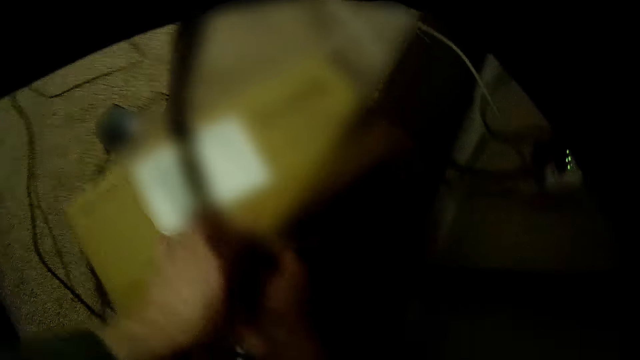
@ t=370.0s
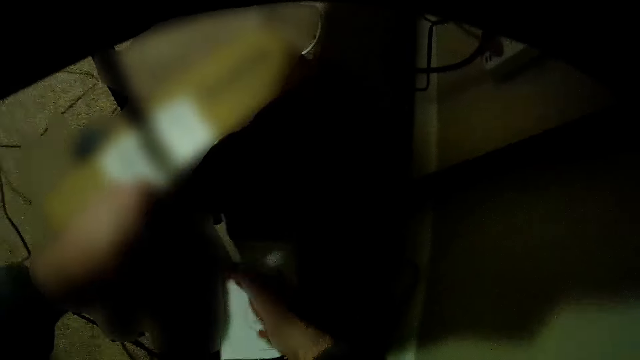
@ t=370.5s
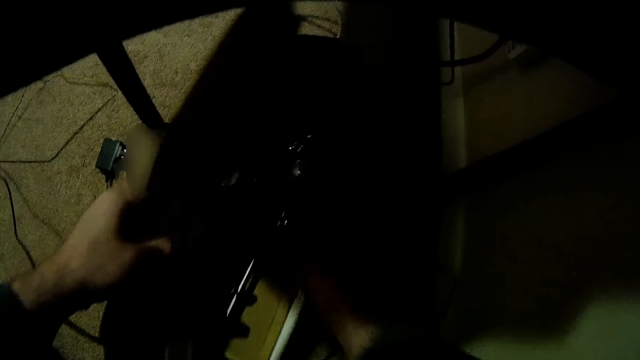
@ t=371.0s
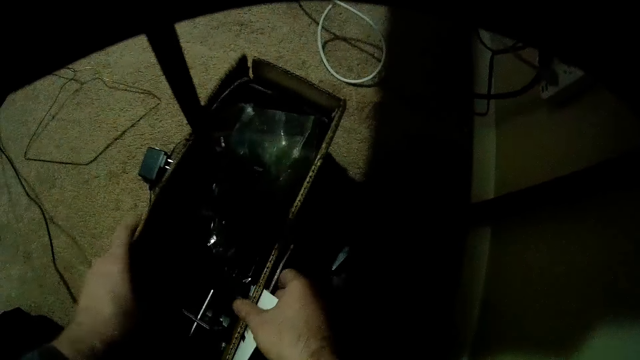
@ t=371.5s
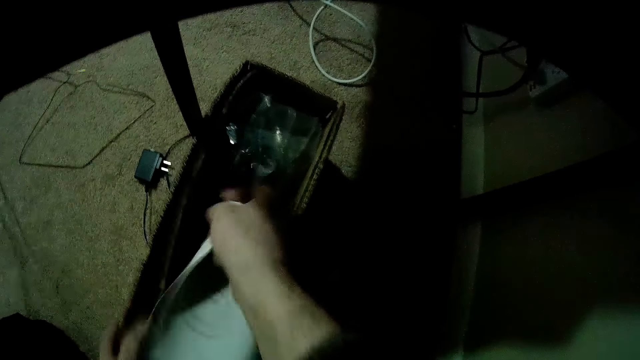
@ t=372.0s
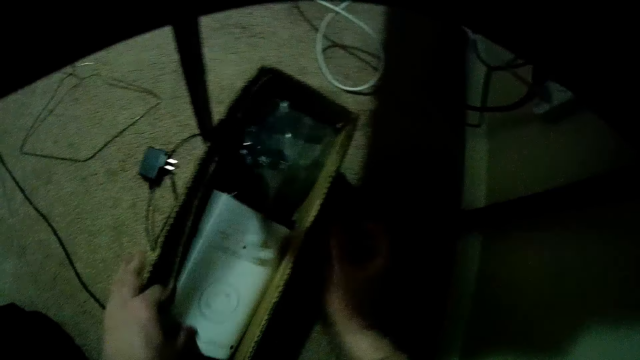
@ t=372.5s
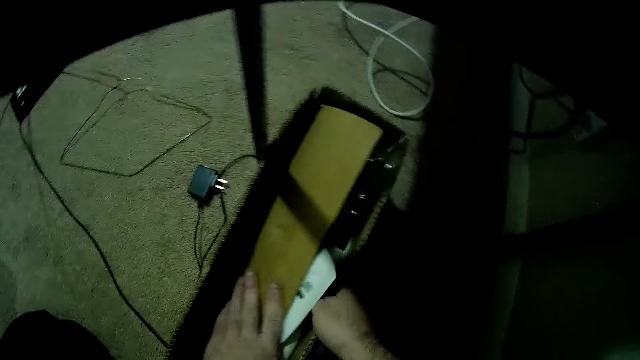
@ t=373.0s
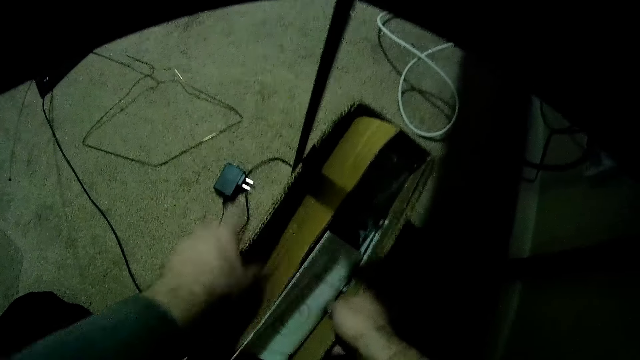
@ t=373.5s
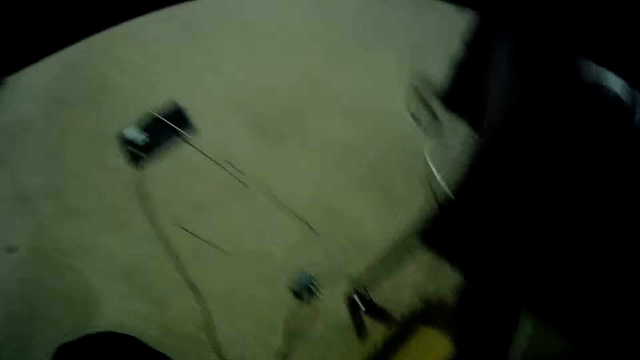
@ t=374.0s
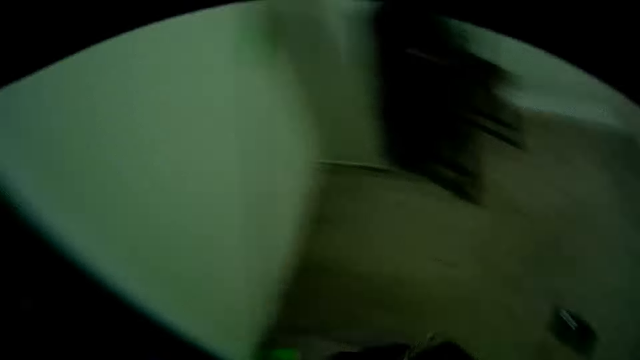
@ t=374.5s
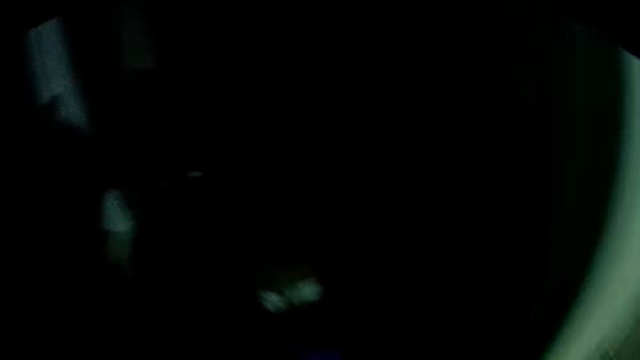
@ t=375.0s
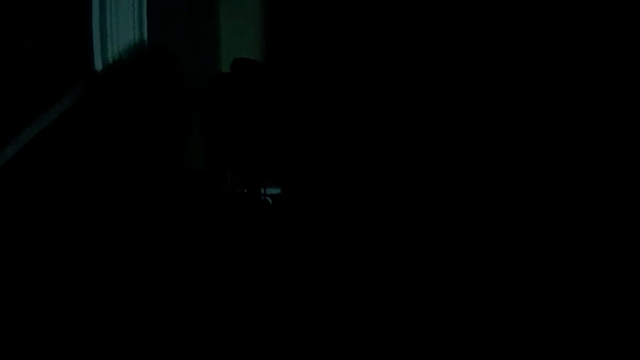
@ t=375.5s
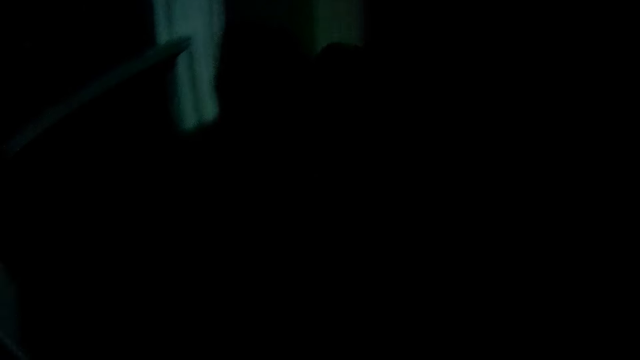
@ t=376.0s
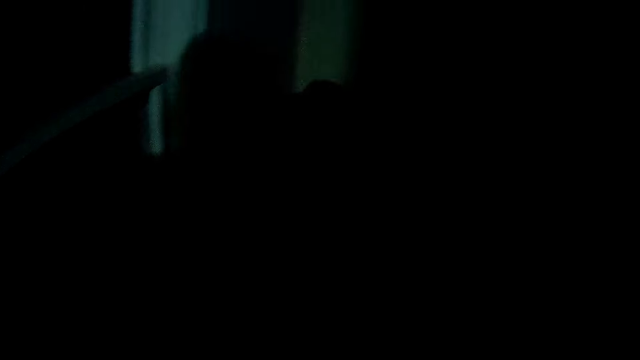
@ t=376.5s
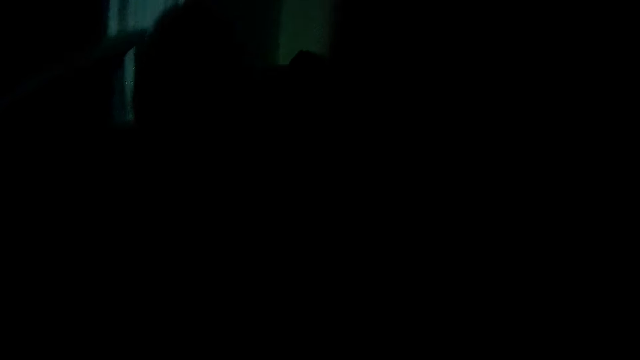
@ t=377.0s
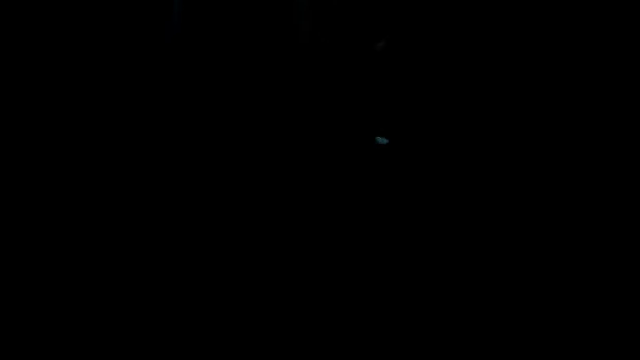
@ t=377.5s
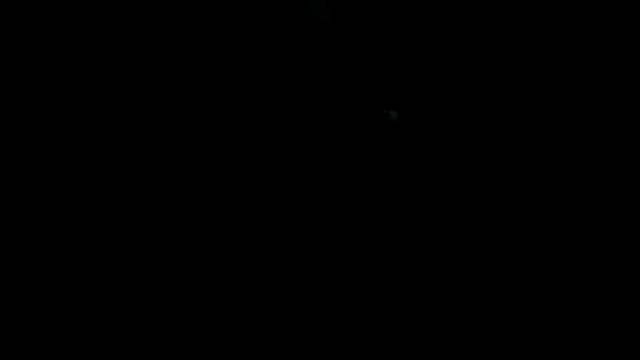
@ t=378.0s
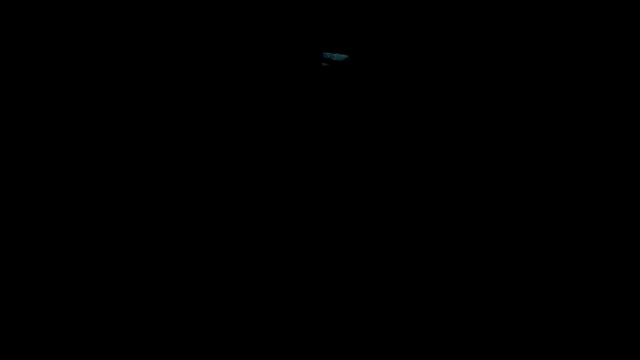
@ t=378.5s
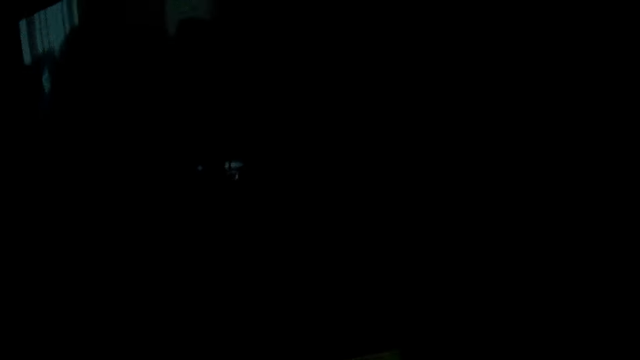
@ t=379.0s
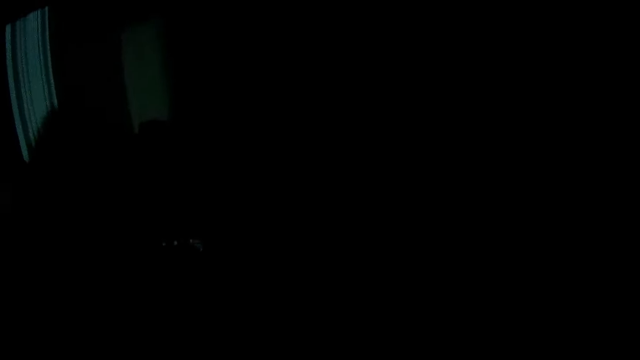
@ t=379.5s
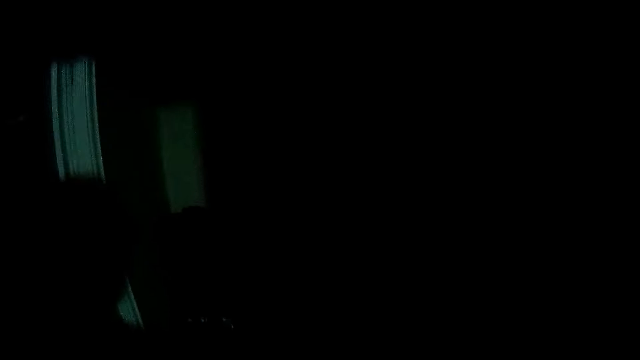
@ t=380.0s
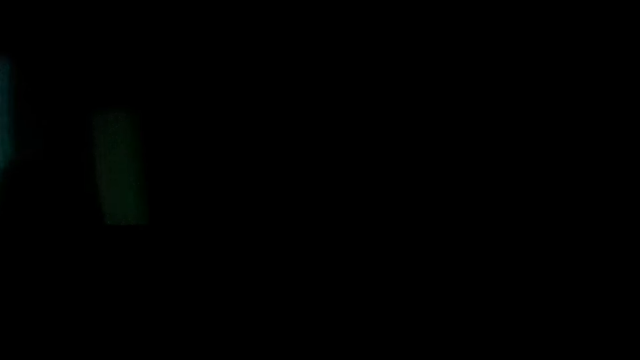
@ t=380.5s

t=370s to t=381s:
The camera wearer puts the spanner in the box. They pick up the toolbox. They step forward. They do something. They put down the toolbox. They walk around.

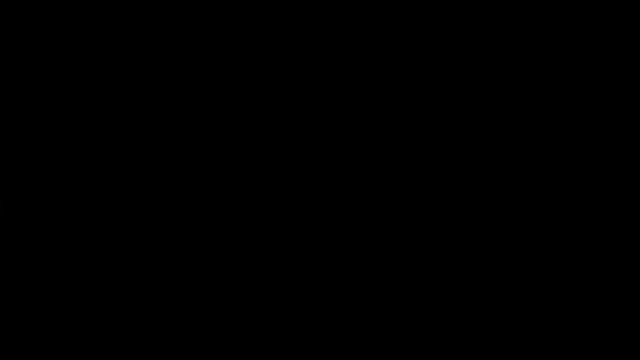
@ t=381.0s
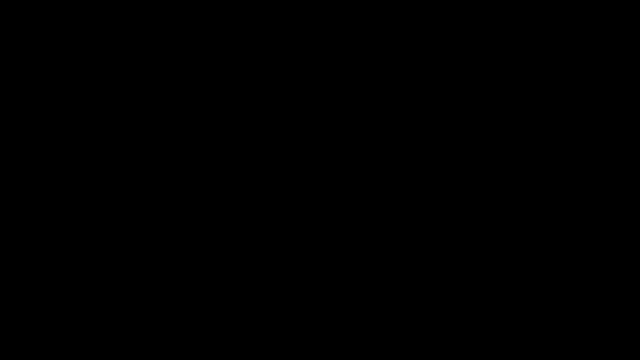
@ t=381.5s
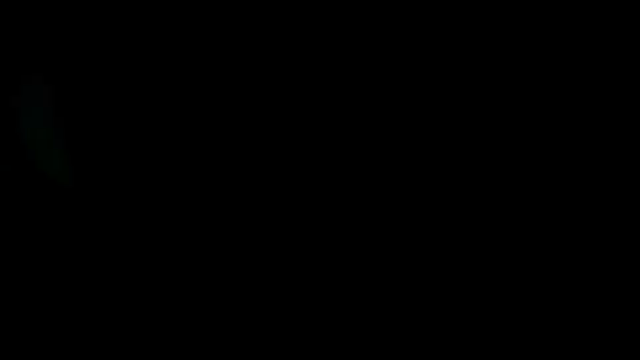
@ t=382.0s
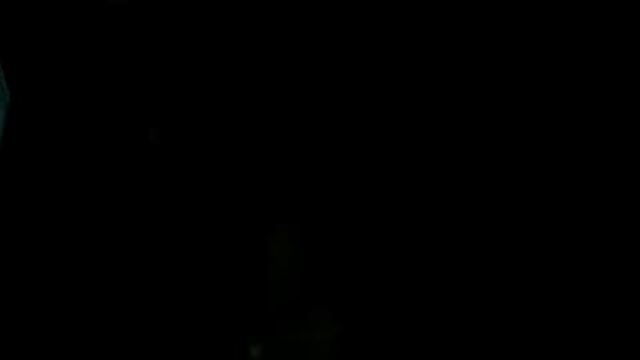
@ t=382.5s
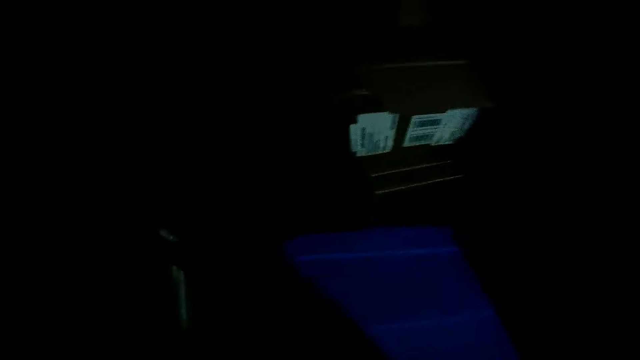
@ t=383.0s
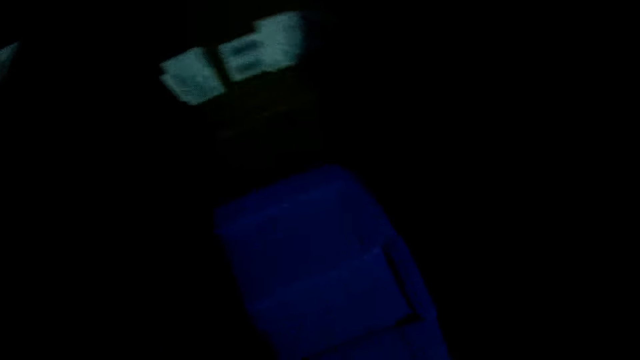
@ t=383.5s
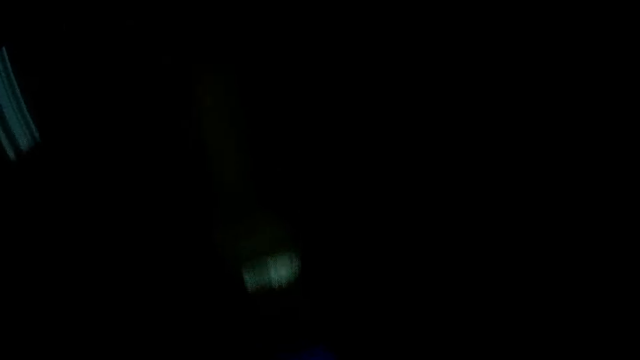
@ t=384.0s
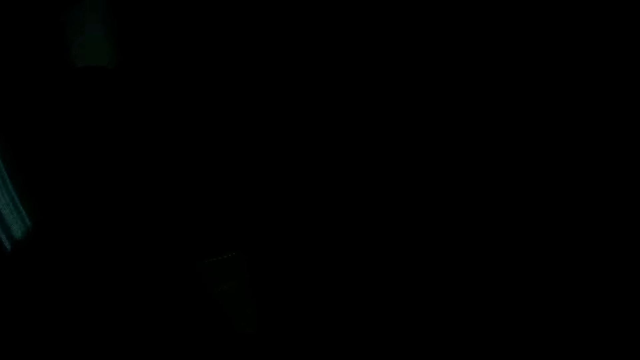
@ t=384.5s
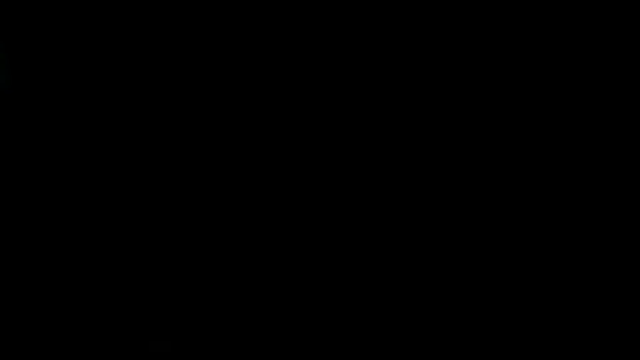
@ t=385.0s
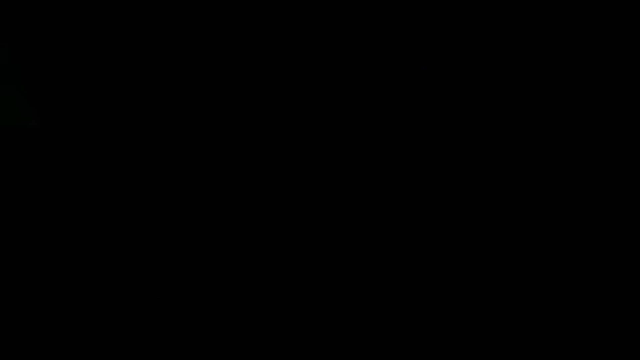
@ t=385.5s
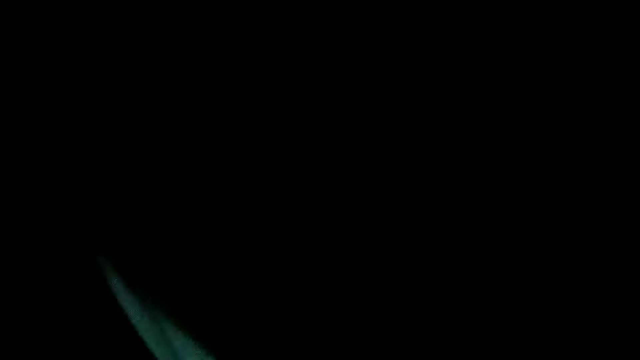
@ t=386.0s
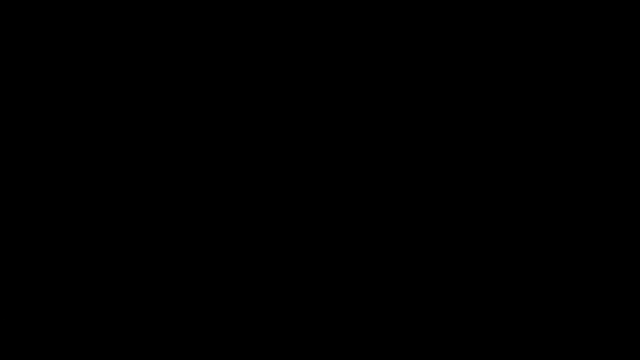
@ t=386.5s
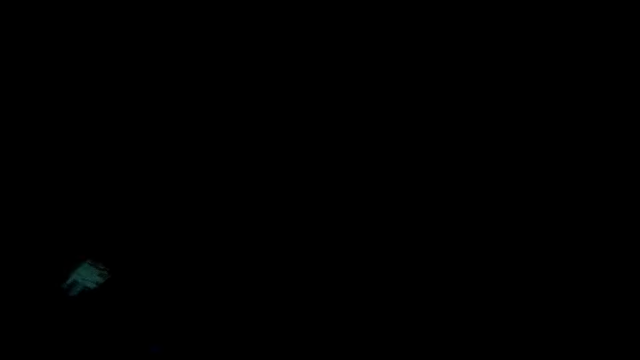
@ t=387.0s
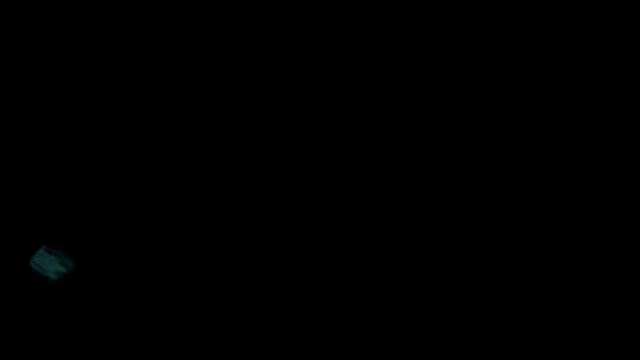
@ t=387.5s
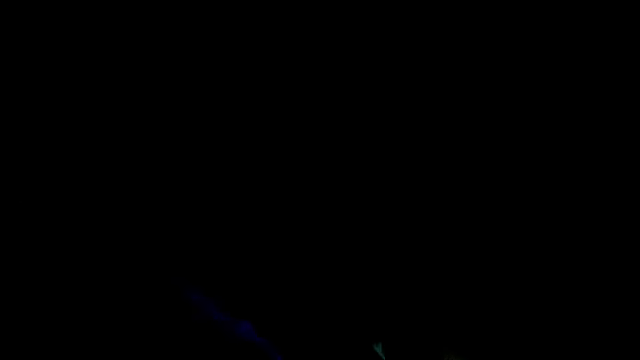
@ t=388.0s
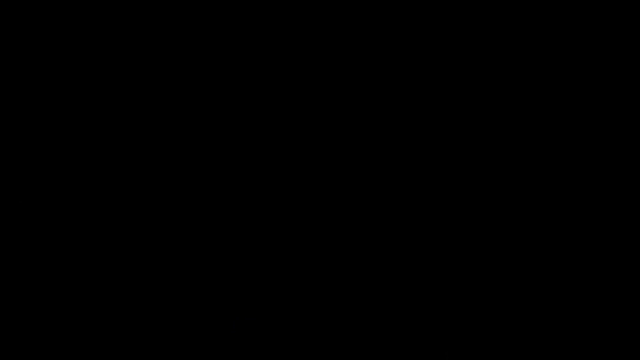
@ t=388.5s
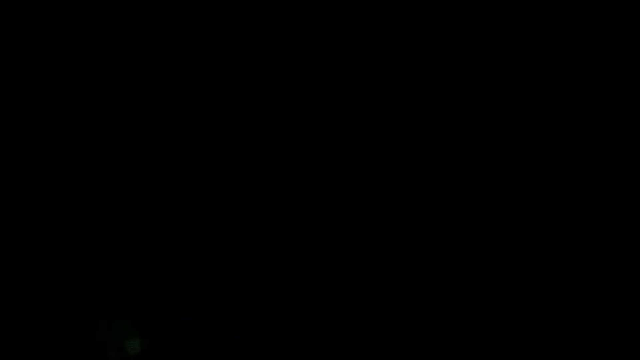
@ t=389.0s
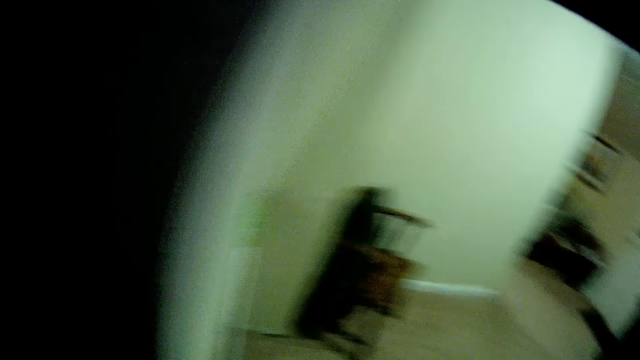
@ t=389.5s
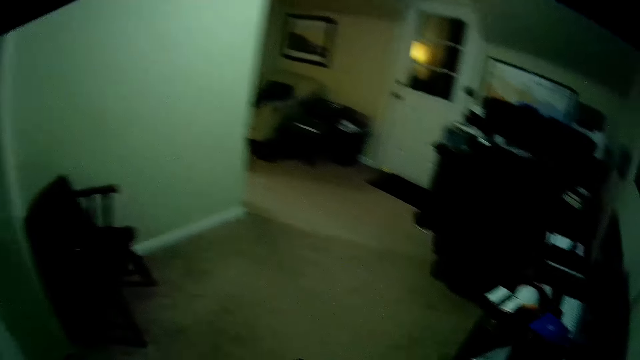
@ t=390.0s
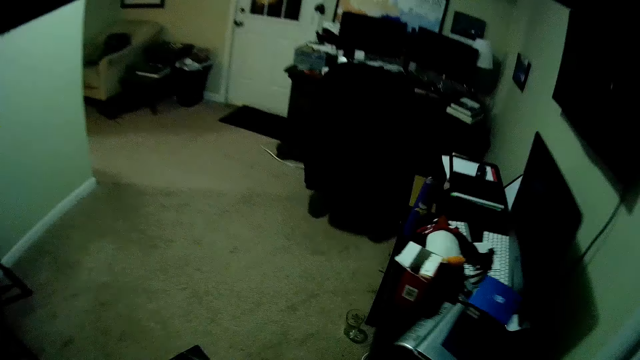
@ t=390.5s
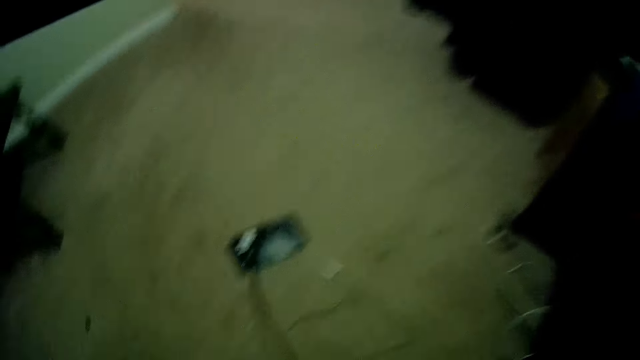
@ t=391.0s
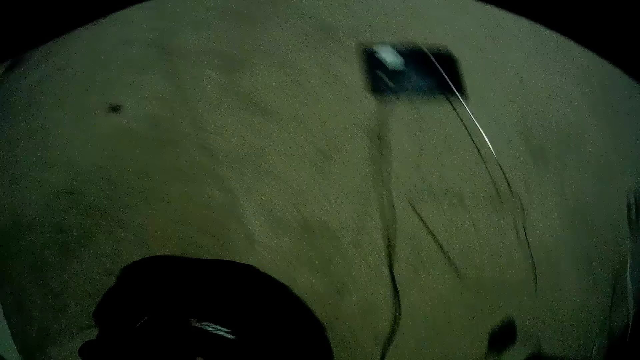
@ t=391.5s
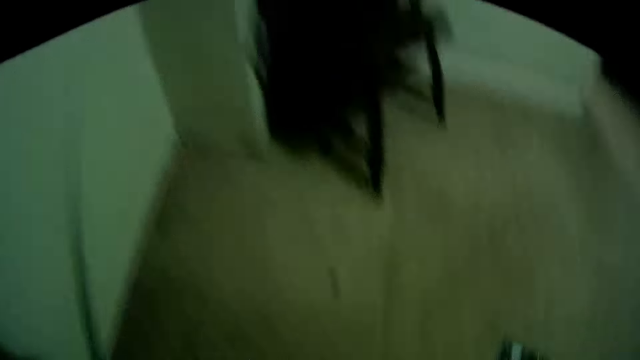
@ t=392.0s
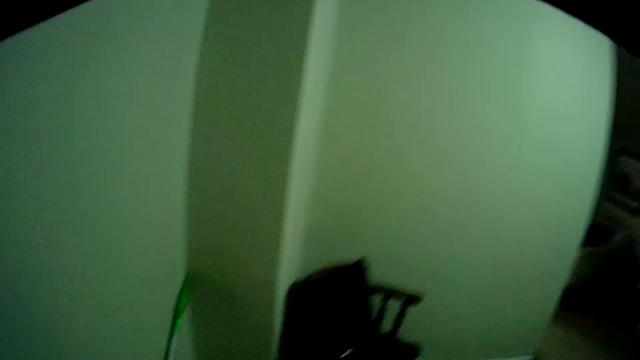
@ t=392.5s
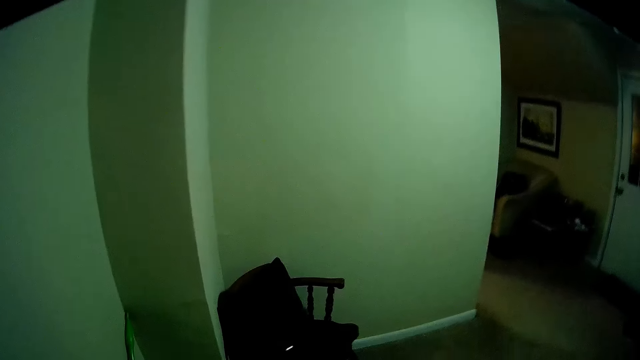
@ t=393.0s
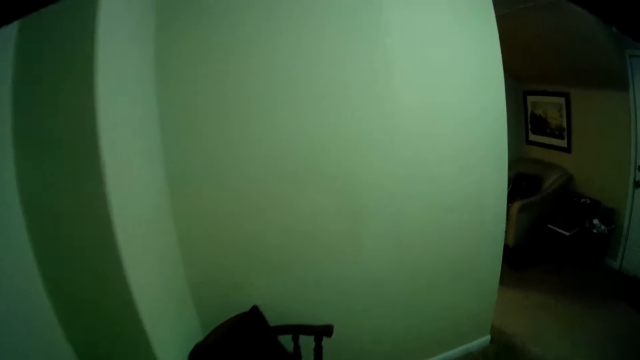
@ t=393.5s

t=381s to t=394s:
The camera wearer arranges the room. They touch the tool box. They move something. They step forward. They push something. They walk around.
